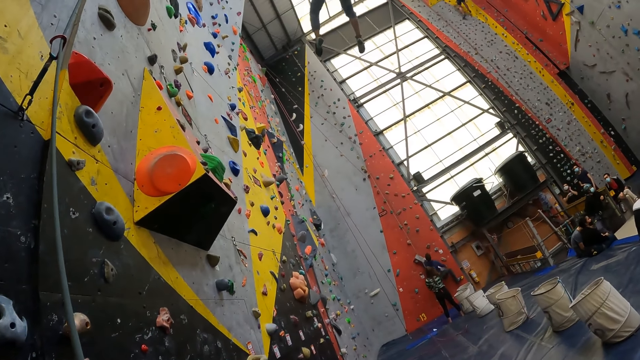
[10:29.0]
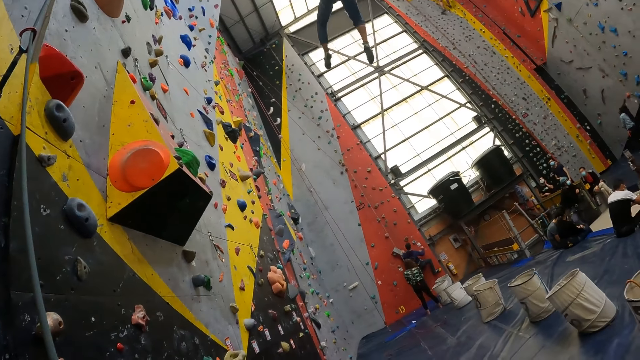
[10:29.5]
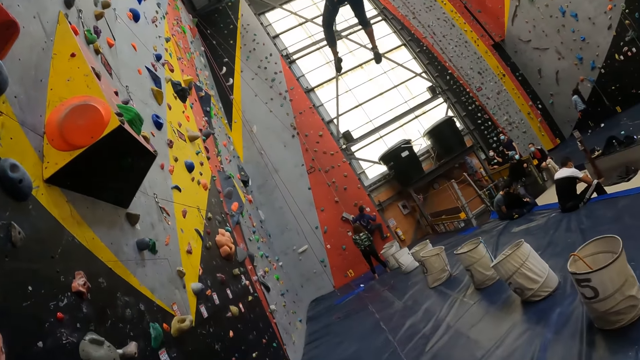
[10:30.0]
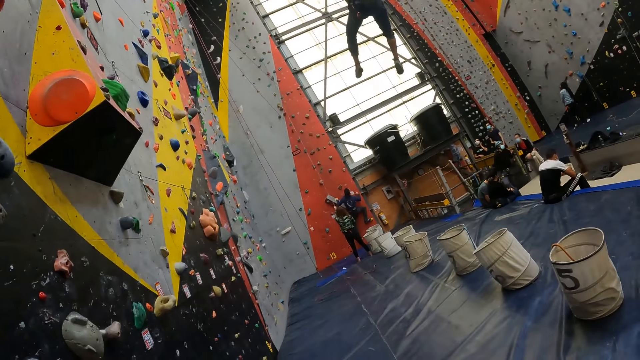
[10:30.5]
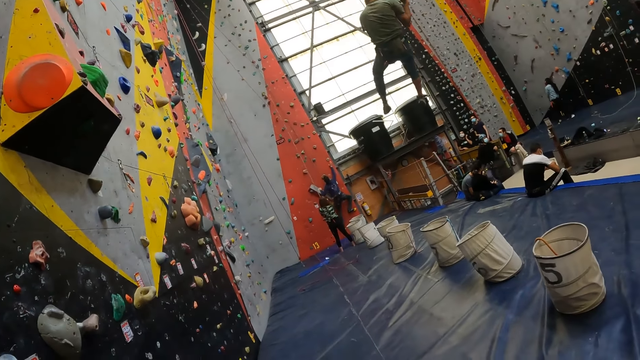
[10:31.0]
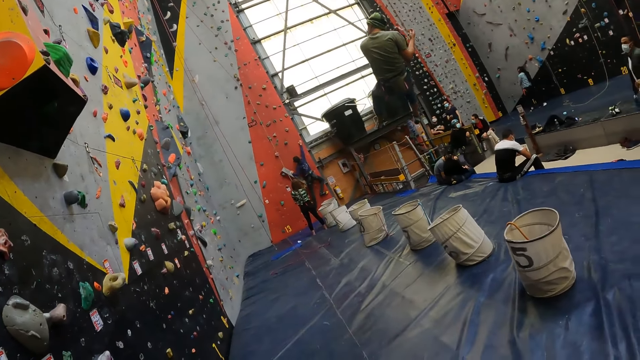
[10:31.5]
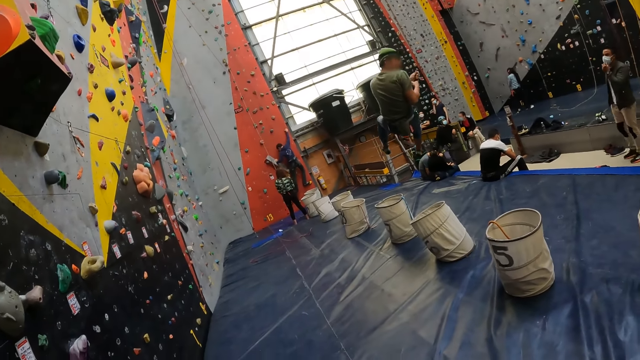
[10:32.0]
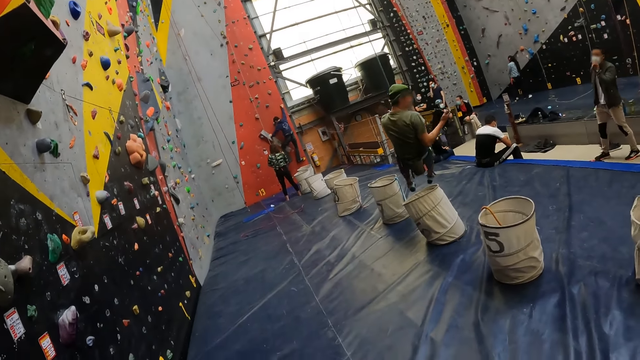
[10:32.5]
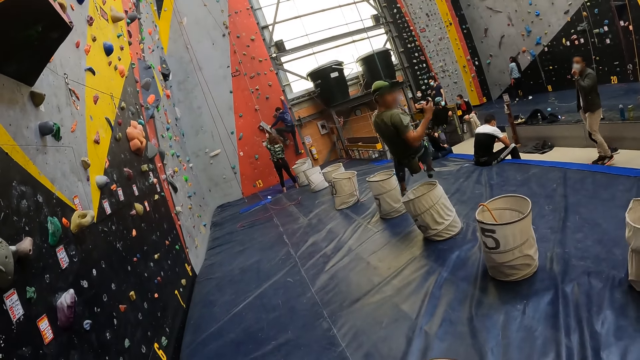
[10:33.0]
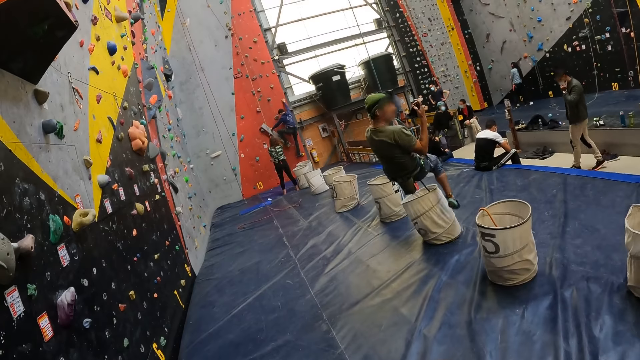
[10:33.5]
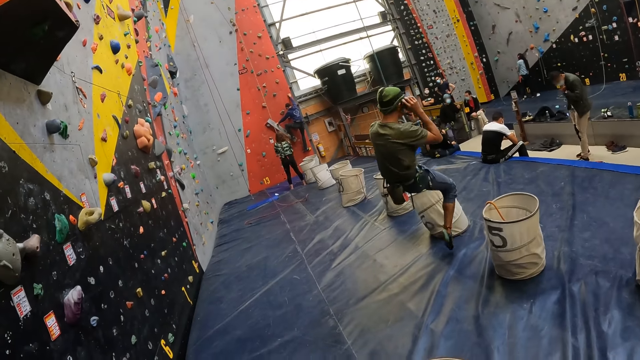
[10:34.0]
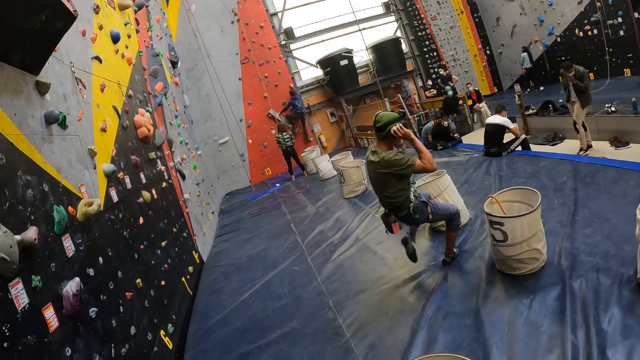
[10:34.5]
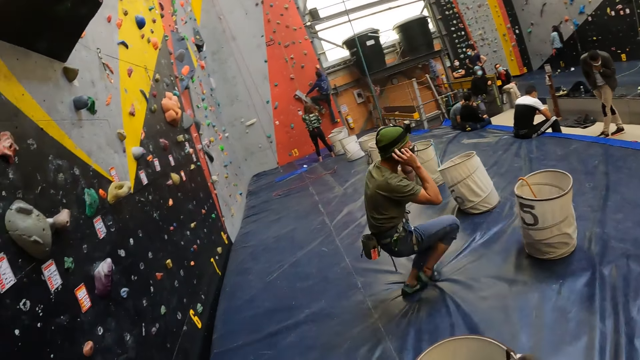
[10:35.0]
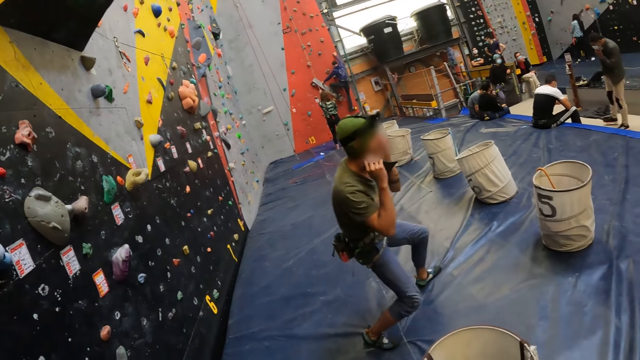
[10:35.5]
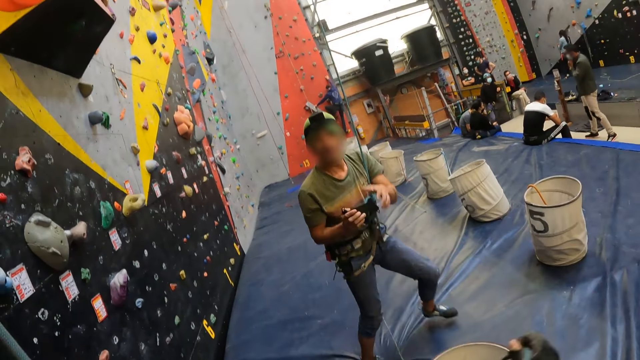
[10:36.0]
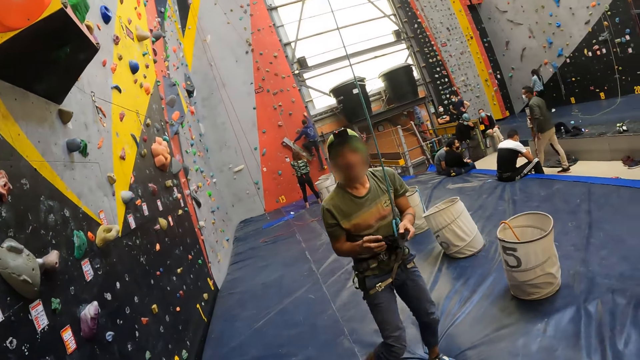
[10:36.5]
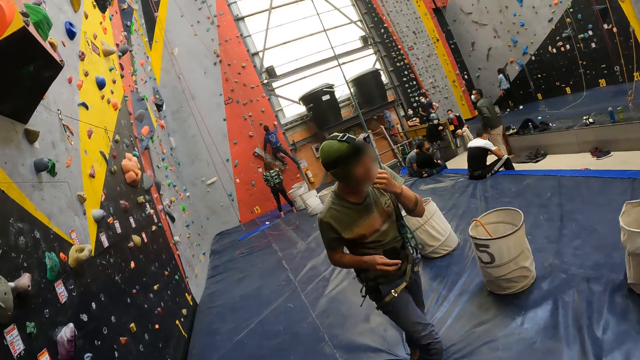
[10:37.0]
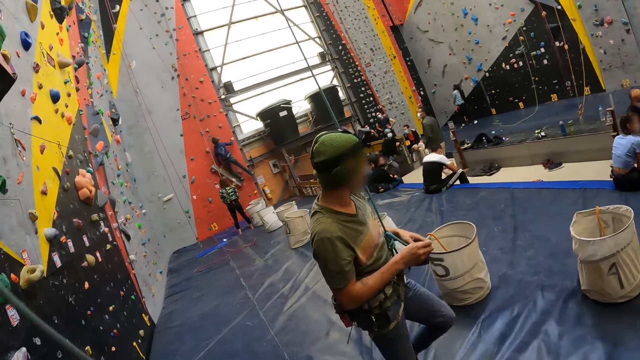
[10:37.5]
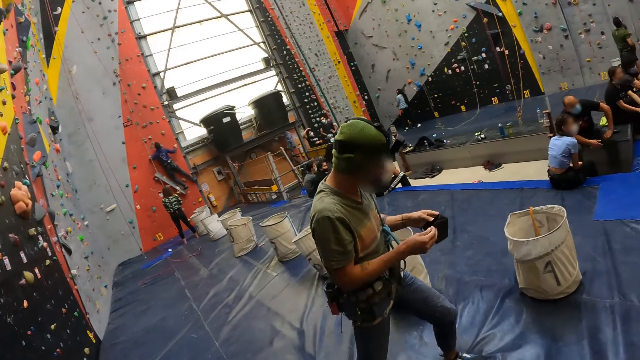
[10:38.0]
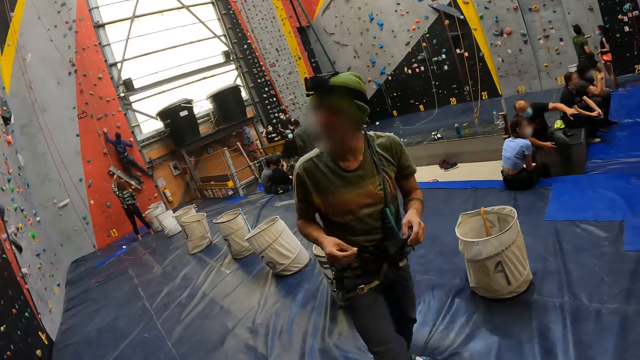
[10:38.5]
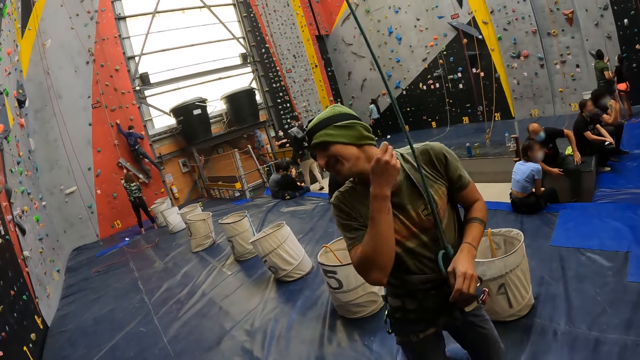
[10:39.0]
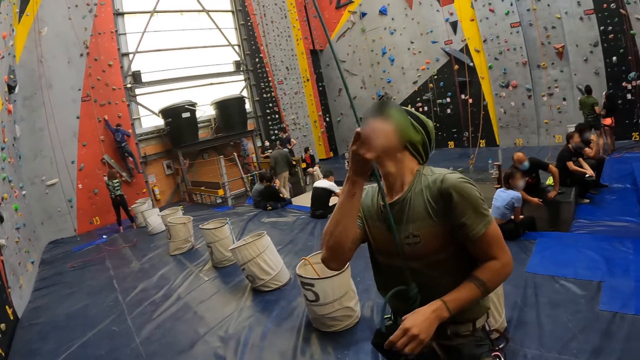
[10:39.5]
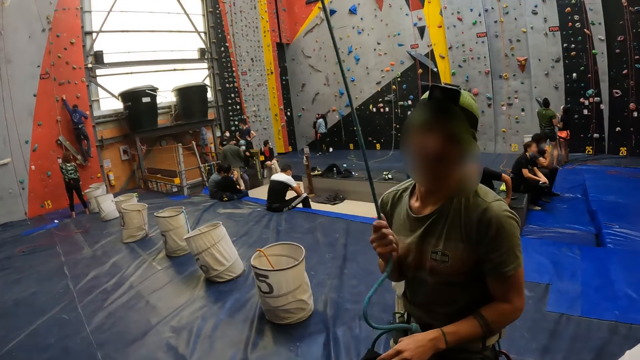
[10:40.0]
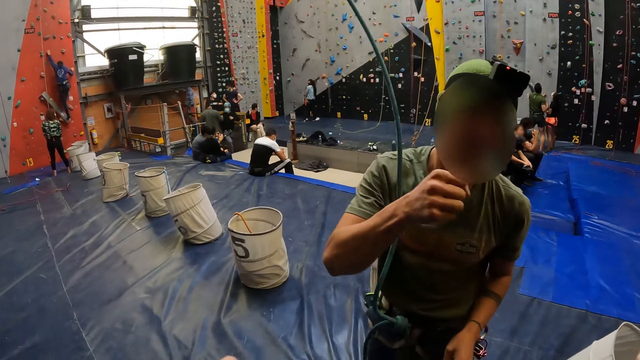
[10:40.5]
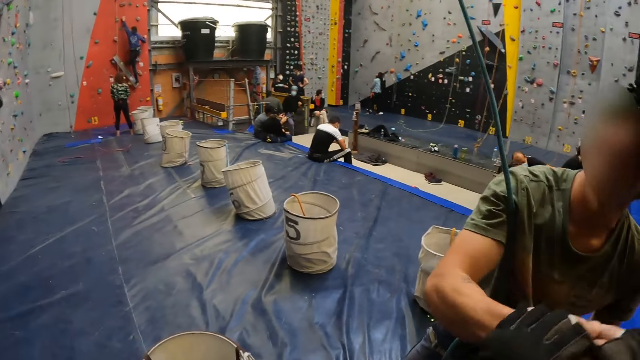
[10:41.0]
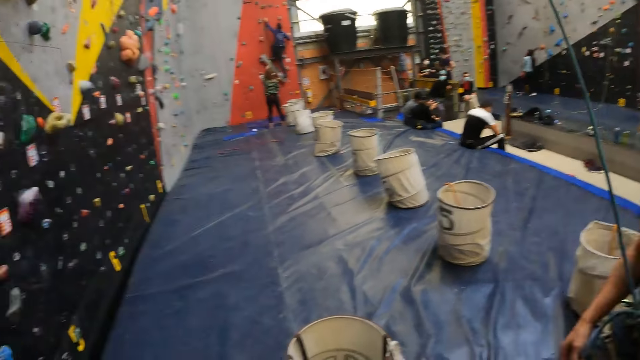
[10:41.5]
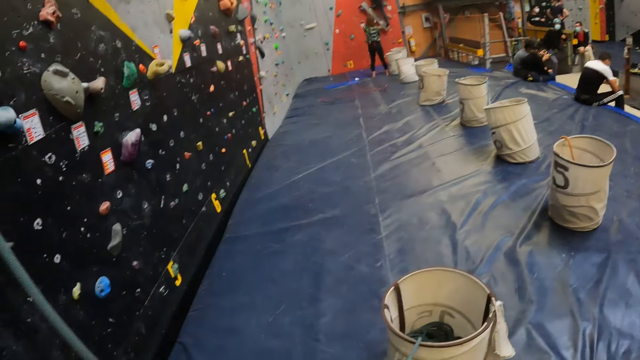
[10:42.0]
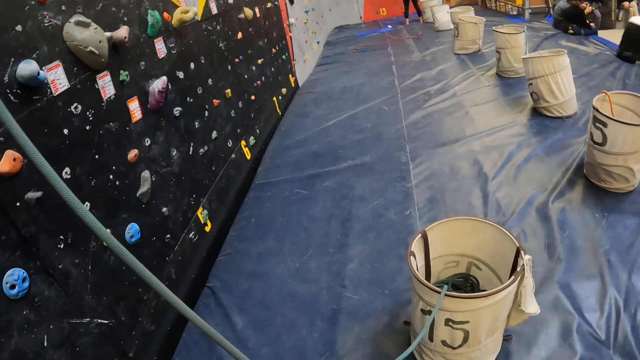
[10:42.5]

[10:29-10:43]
A man descends with a rope. The man removes his face mask. The camera wearer moves a hand. The man holds the mask with both hands and pulls his hand off the mask. He holds his mask. He holds his mask with both hands. He walks around the room and pulls his hand off the mask. He holds the rope with a hand, pulls the rope and pulls his hand off the rope. He folds his fist and shakes hands with the camera wearer. The camera wearer bumps fists with the man.

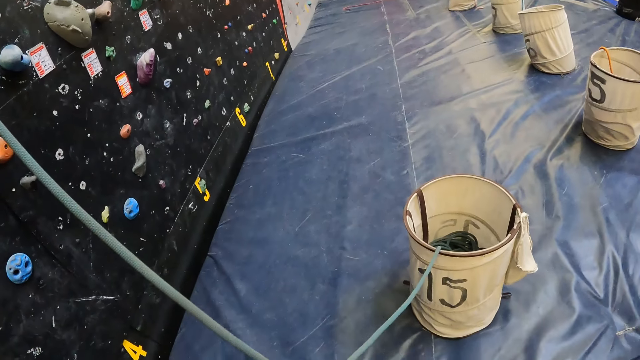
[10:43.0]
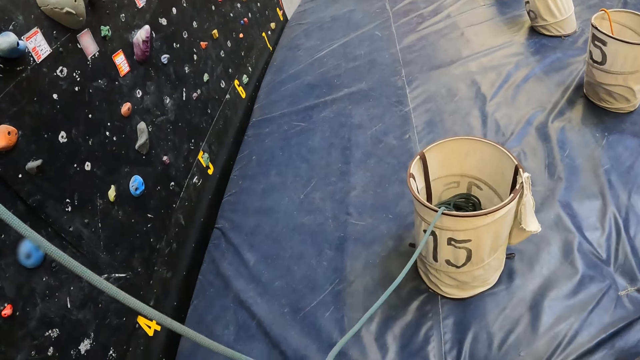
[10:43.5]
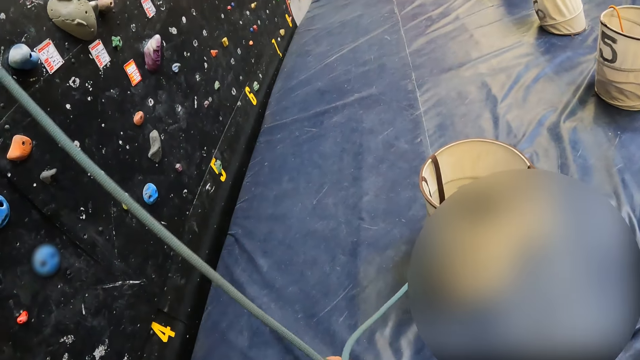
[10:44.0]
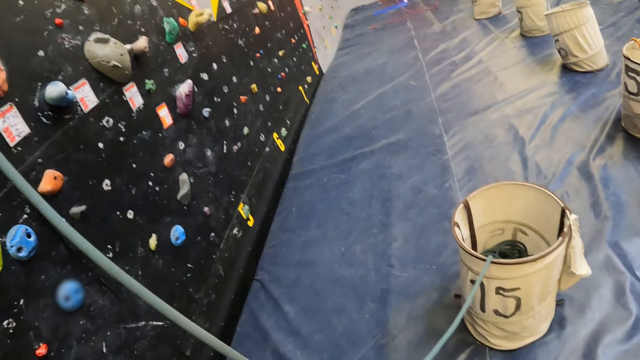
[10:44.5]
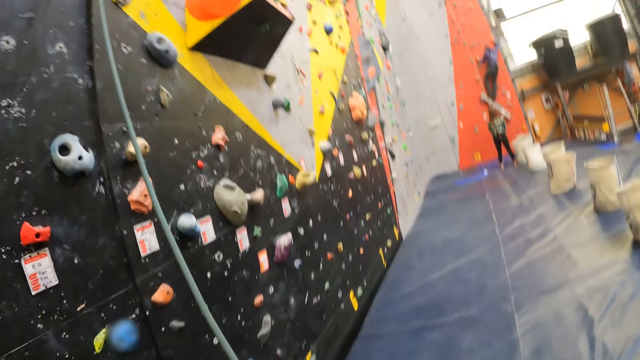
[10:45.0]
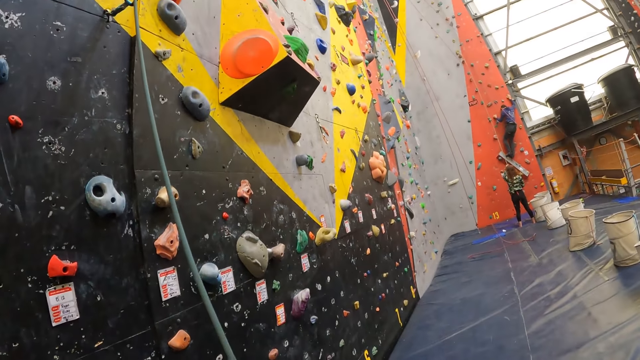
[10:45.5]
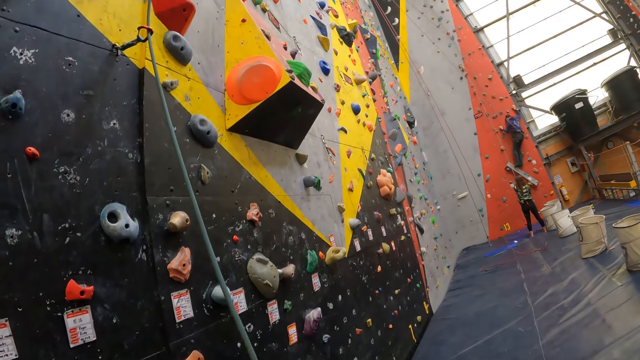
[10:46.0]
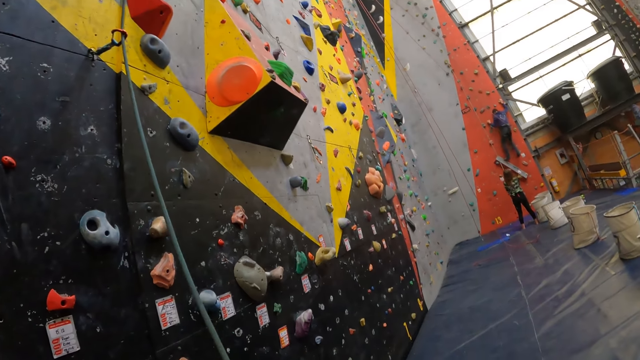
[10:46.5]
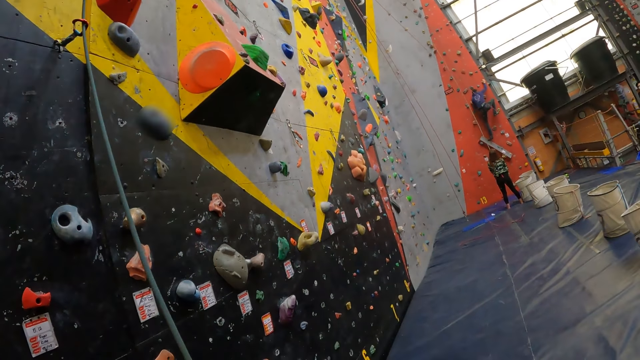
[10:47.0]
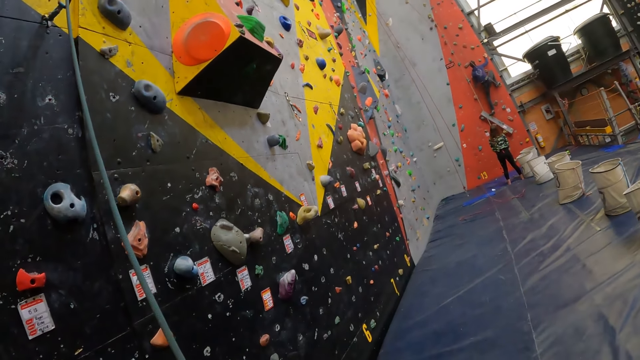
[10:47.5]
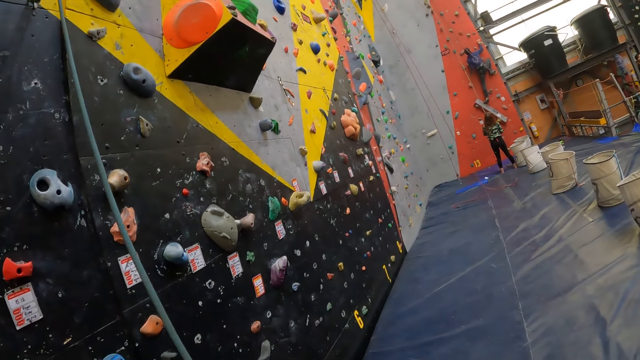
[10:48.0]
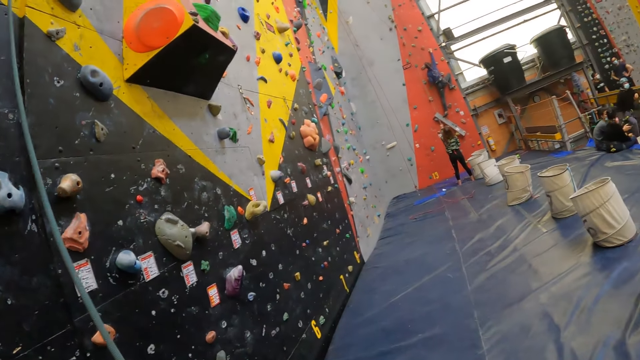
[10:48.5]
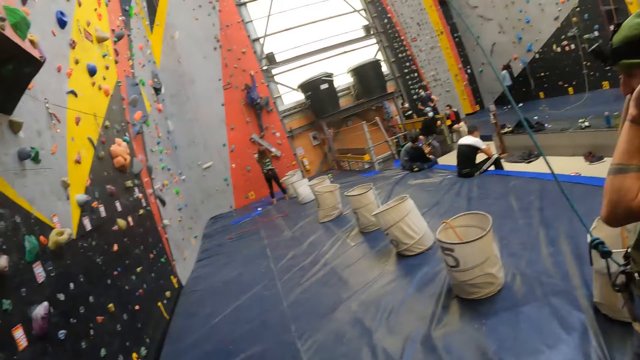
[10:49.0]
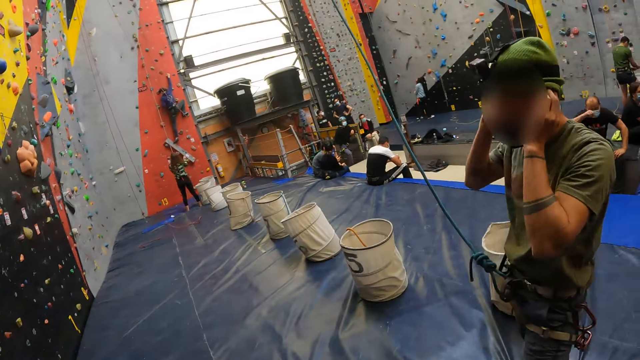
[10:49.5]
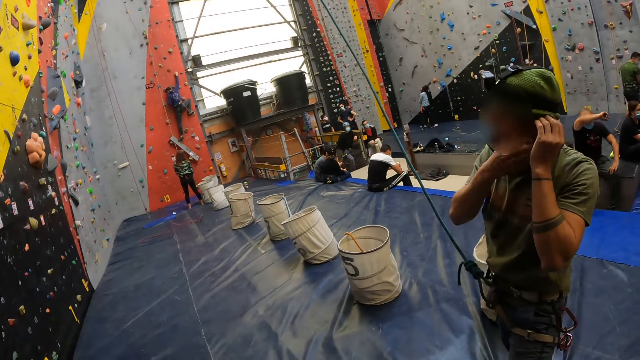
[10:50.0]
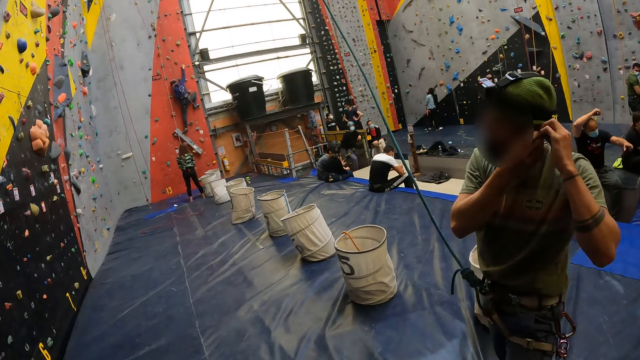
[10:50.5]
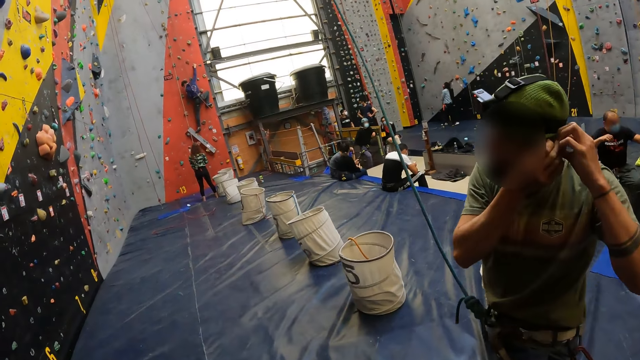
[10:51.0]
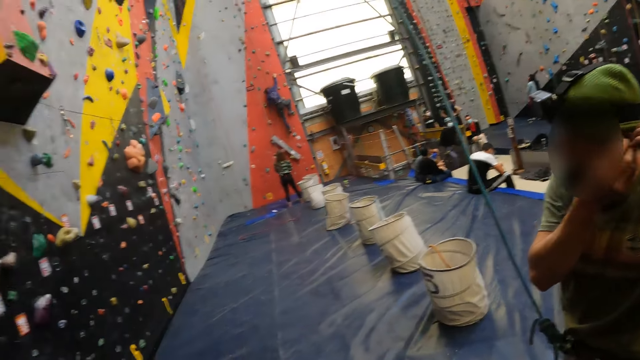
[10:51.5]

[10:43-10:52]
The camera wearer looks at the rope. They move the rope. They look at the bouldering board. They look around the room. A man holds his ears. The man wears his face mask. He pulls his hand off the ear and adjusts something with both hands.
